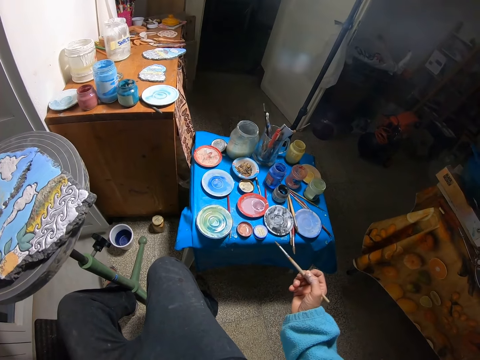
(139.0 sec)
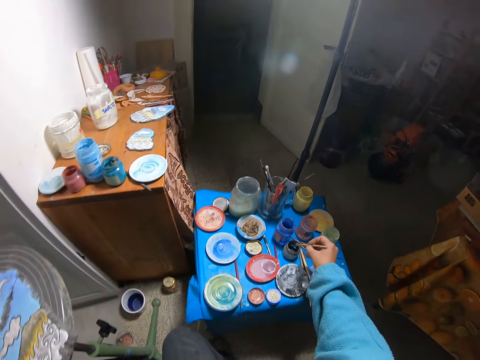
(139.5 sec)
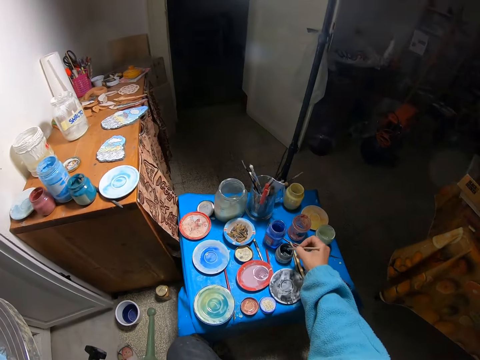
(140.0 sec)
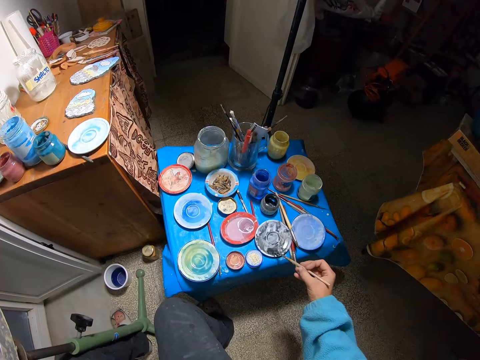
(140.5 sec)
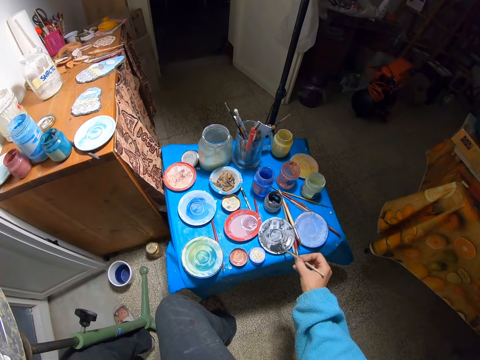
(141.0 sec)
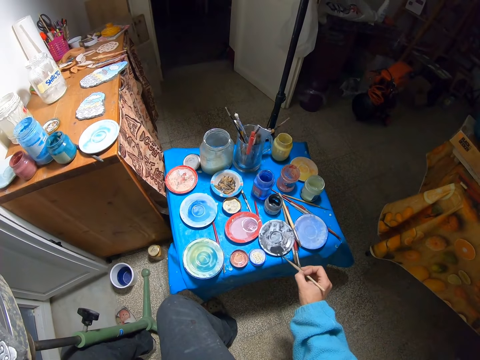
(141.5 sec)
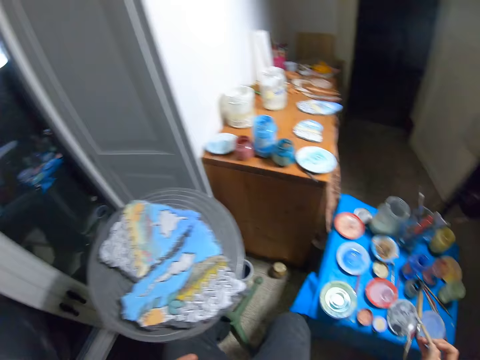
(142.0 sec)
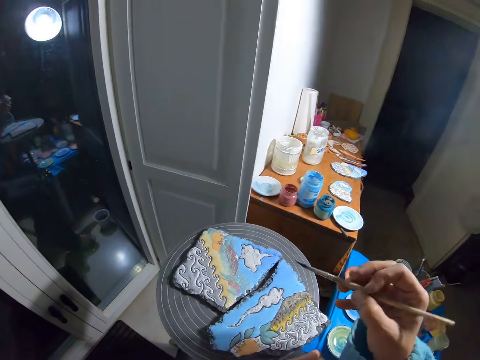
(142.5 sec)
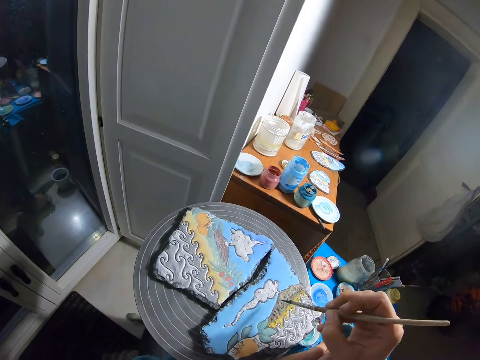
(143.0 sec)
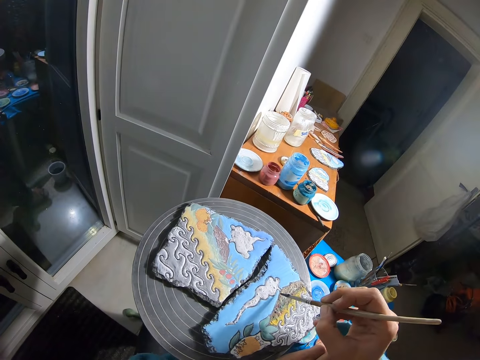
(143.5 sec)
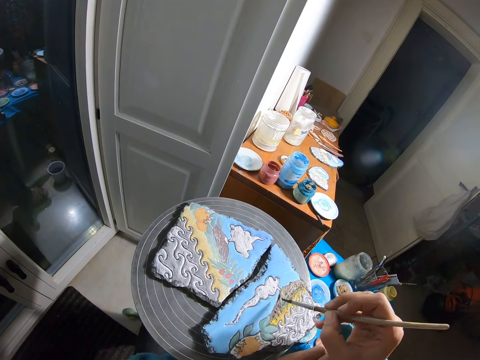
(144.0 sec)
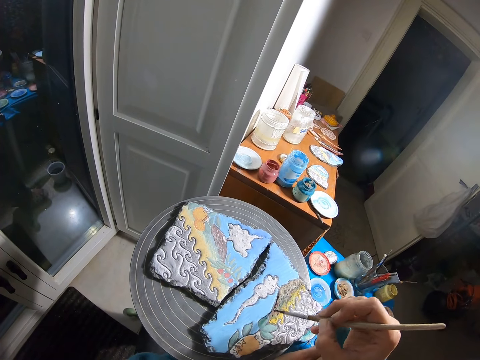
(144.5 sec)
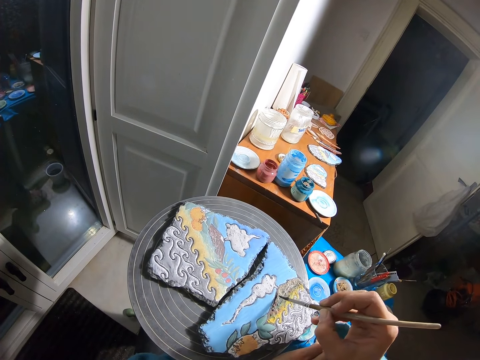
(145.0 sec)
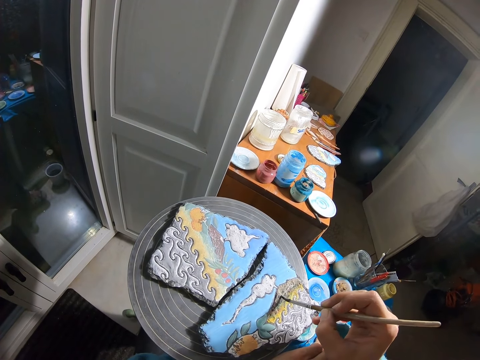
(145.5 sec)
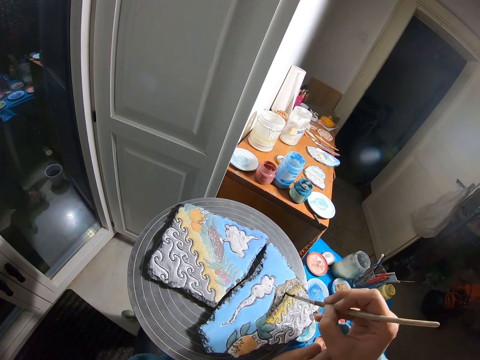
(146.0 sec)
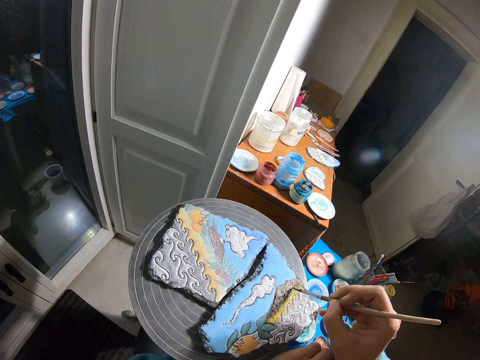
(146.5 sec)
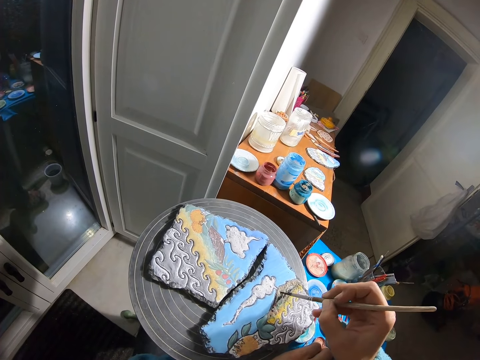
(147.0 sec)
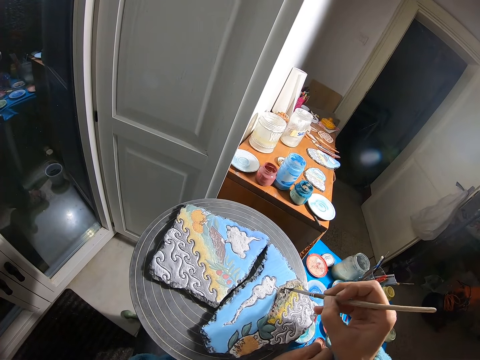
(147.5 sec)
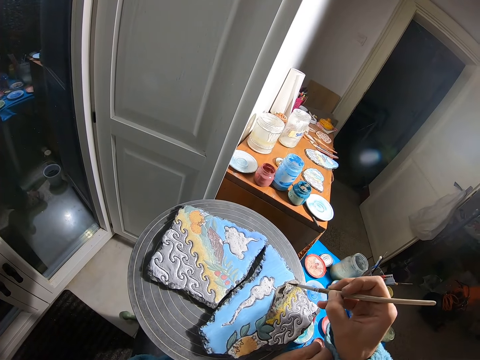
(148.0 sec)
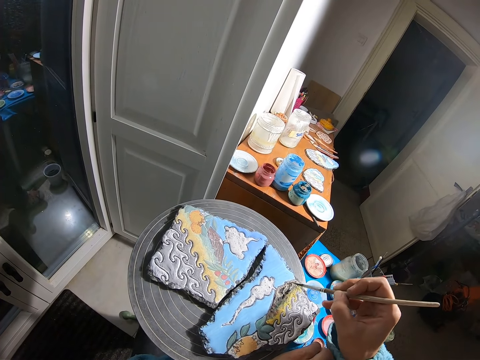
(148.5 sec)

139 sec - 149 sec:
The camera wearer puts the paint brush in a paint bottle with his right hand. He rubs the paint brush on a paint plate with his right hand. He paints the clay canvas with the paint brush in his right hand.

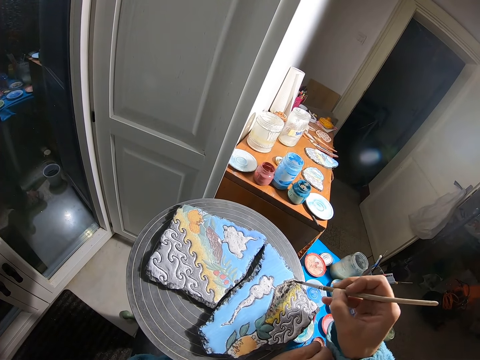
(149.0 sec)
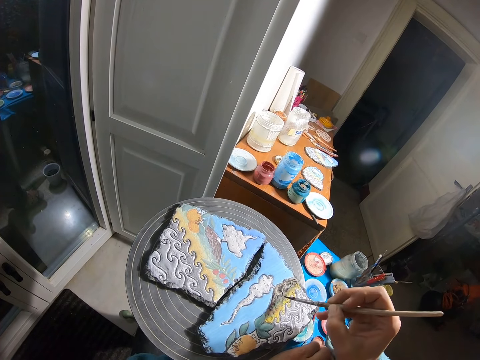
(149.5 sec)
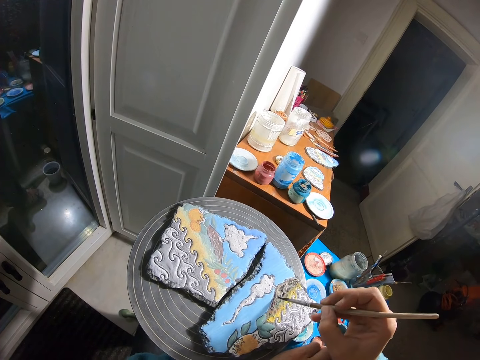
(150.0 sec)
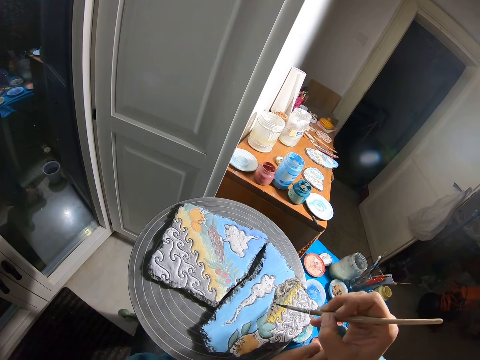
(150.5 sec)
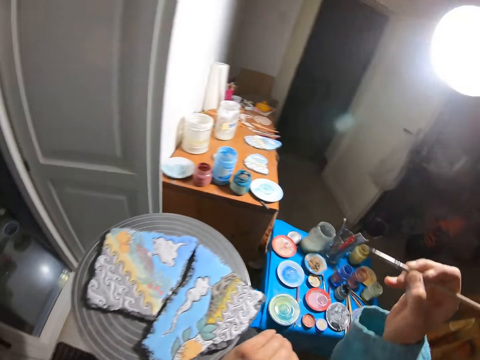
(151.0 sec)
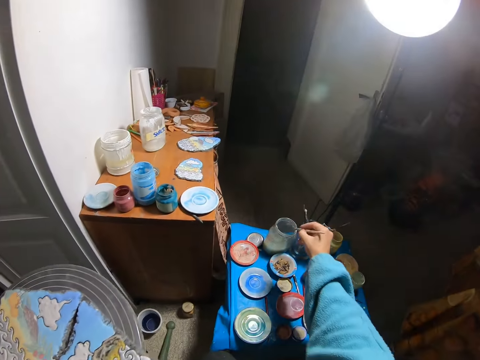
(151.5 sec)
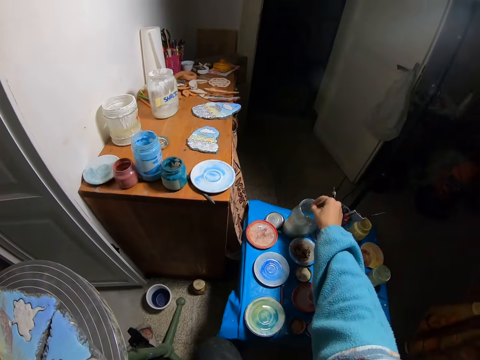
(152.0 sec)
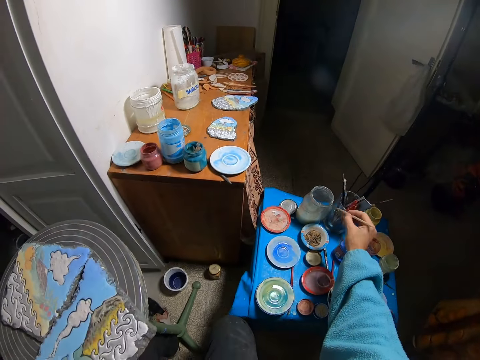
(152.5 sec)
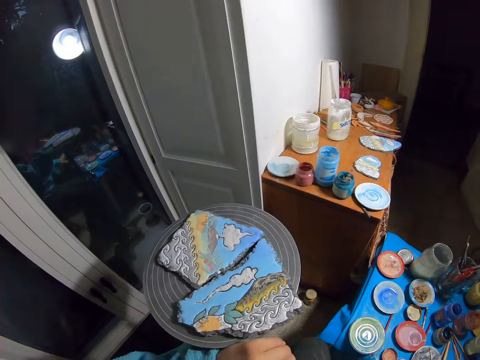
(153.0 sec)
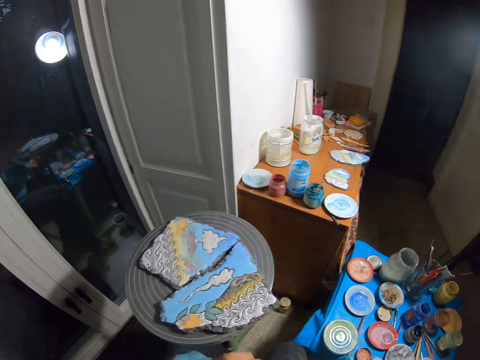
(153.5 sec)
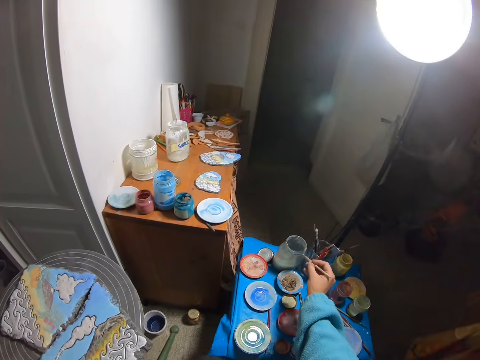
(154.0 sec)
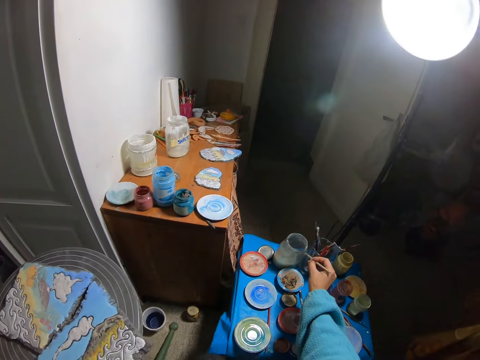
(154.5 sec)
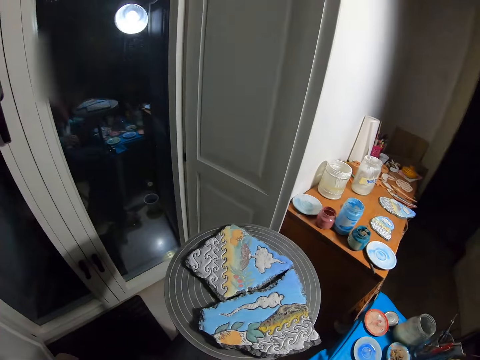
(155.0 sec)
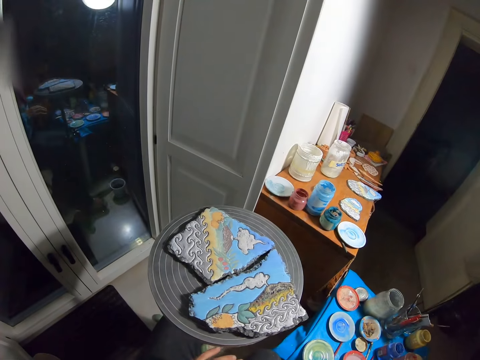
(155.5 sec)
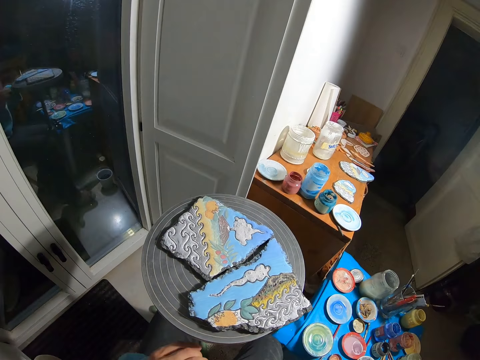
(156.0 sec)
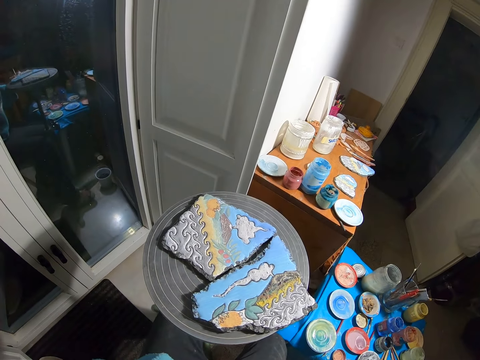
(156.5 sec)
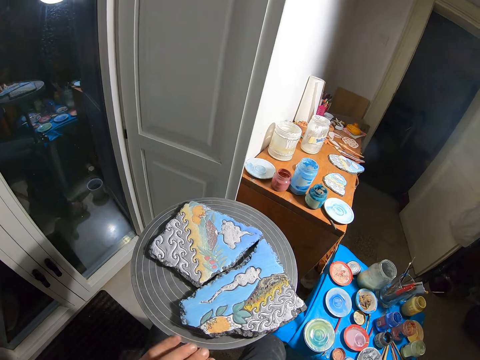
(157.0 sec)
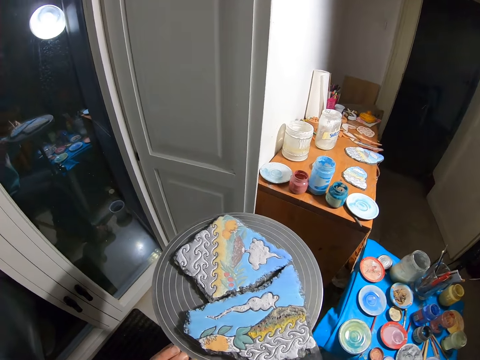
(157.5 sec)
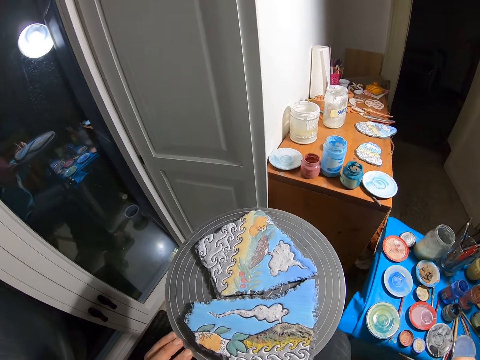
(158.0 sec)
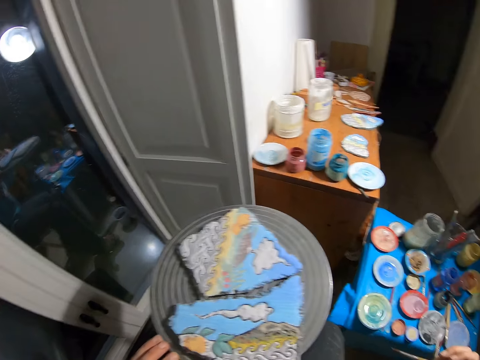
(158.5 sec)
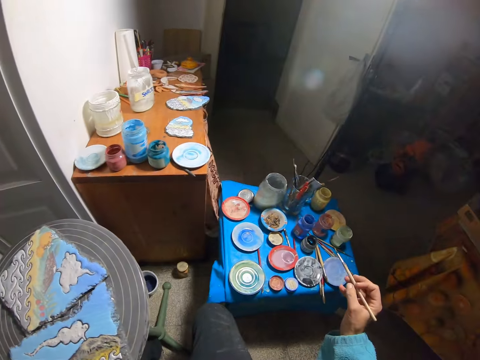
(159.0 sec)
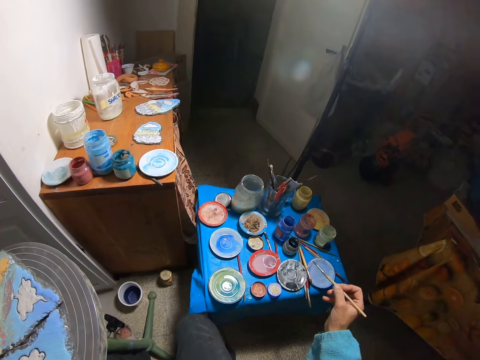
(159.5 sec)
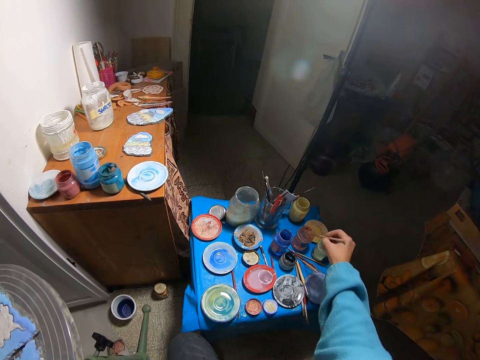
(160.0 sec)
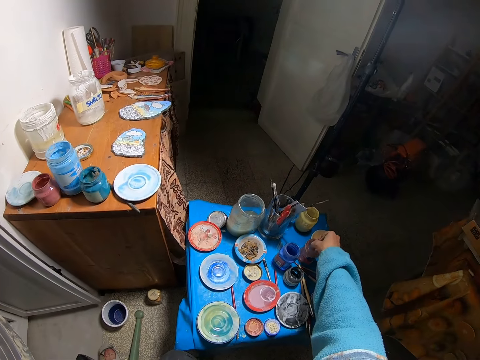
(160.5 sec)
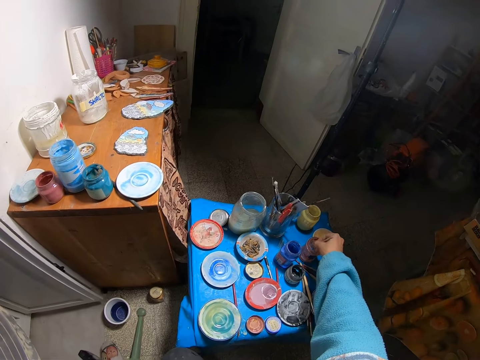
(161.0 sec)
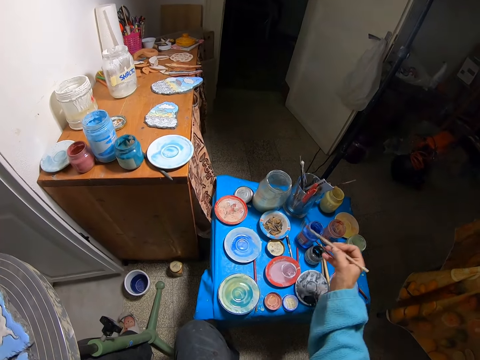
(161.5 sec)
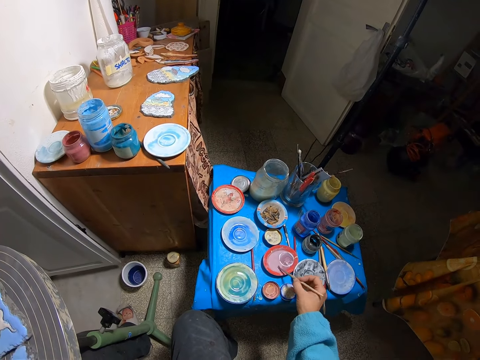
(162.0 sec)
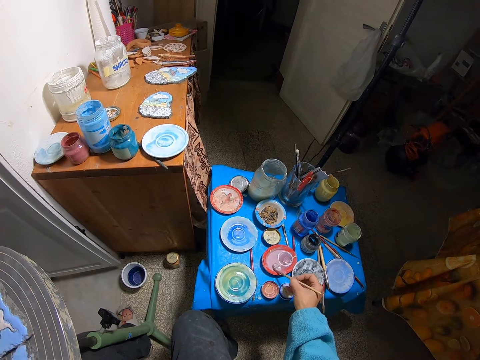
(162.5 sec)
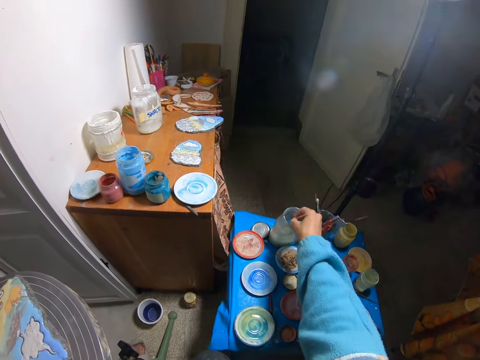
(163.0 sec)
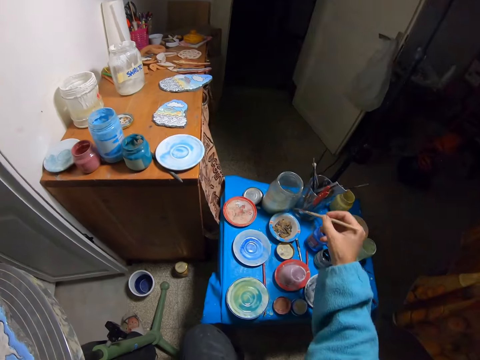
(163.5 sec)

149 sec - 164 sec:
The camera wearer puts the paint brush in the bottle with his right hand. He looks at the paint. He puts the paint brush in the paint bottle with his right hand. He rubs the paint brush on a paint plate with his right hand. He puts the paint brush in the bottle with his right hand.

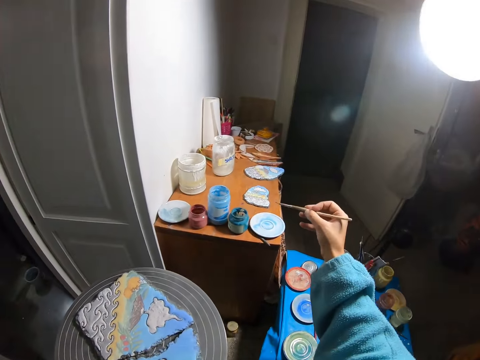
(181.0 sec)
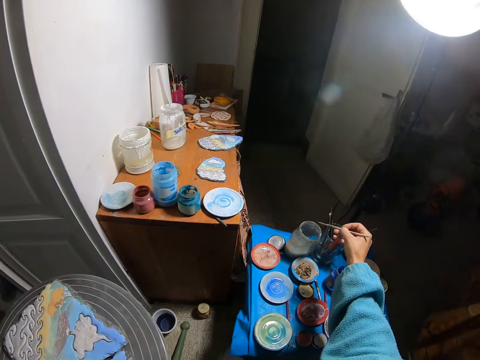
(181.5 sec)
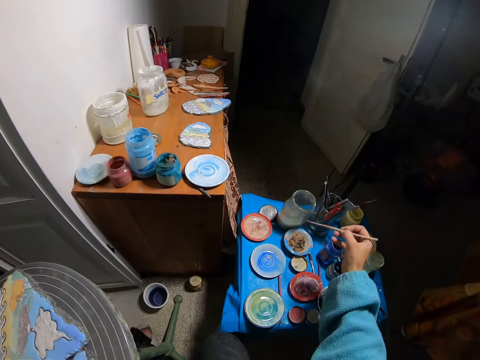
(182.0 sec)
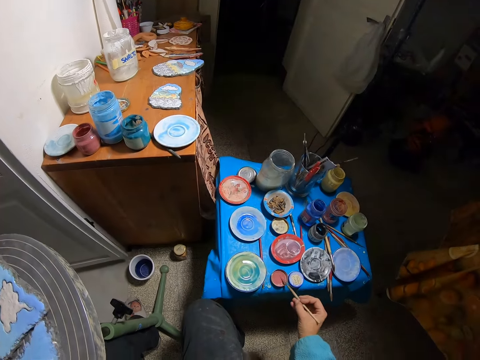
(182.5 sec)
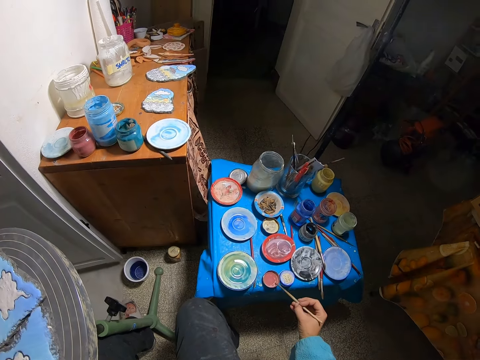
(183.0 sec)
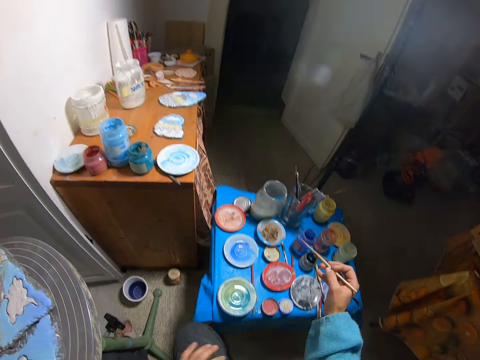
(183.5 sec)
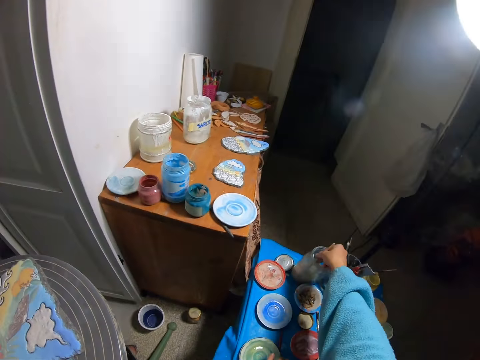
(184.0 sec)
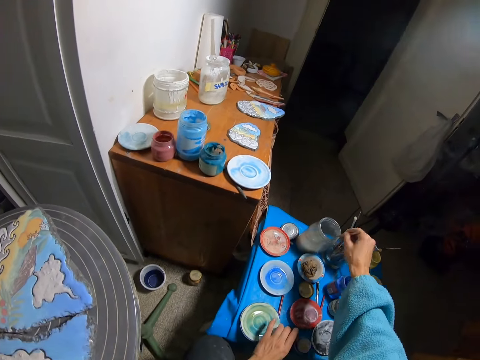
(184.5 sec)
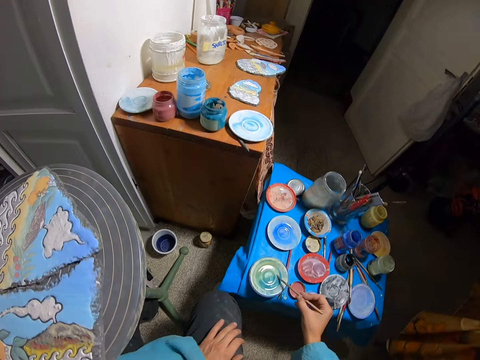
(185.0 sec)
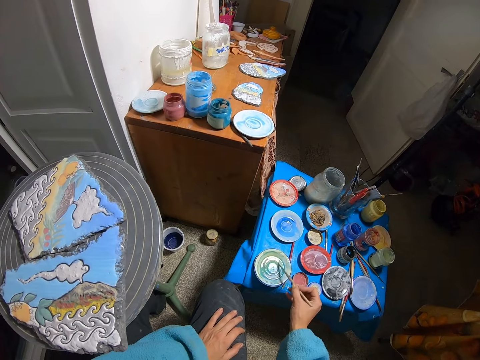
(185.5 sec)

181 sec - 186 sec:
The camera wearer puts the paint brush in the bottle with his right hand.
